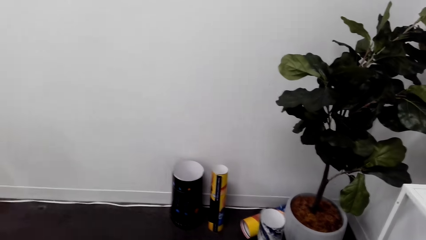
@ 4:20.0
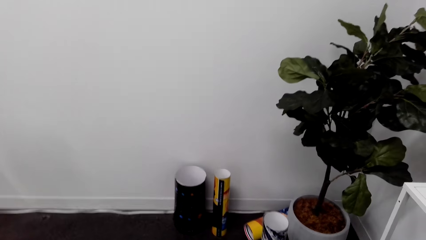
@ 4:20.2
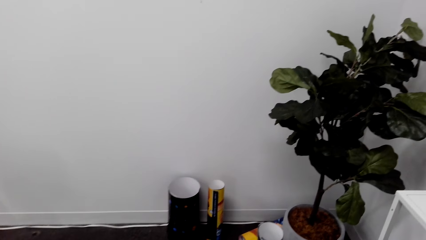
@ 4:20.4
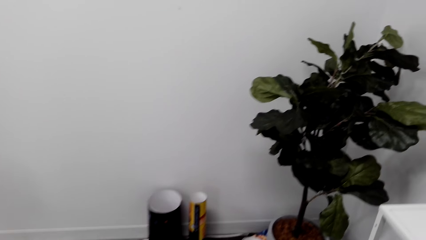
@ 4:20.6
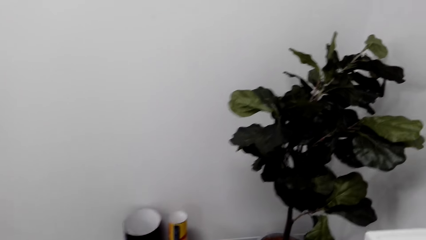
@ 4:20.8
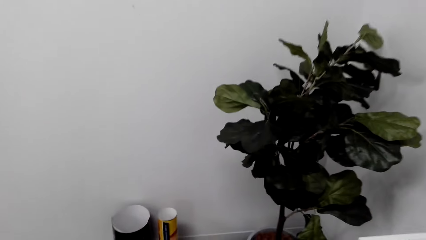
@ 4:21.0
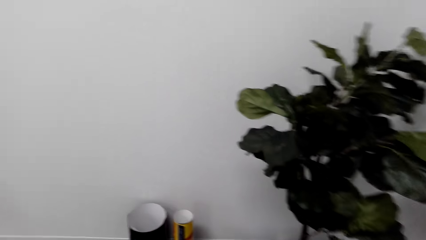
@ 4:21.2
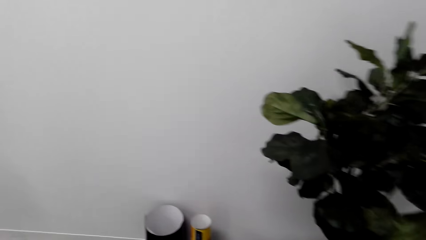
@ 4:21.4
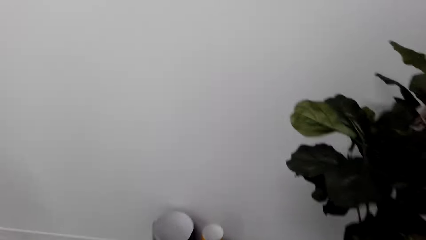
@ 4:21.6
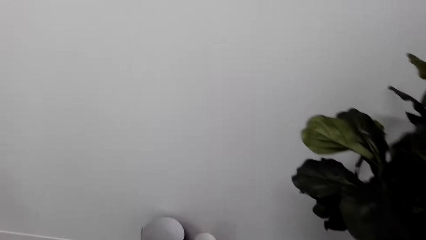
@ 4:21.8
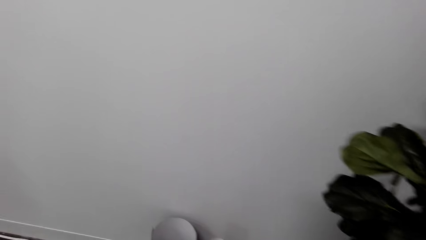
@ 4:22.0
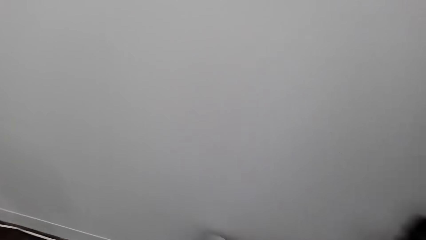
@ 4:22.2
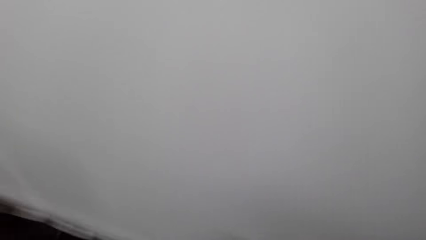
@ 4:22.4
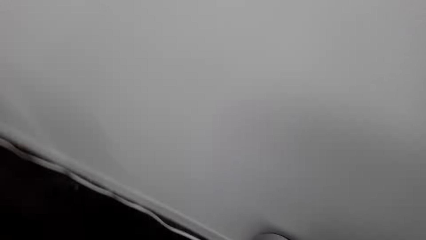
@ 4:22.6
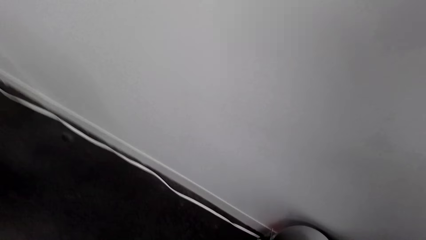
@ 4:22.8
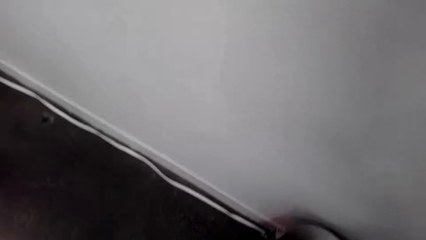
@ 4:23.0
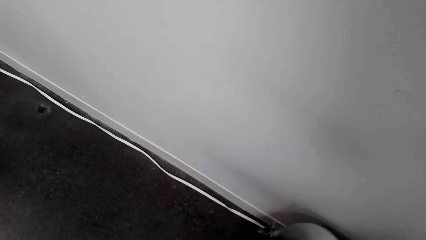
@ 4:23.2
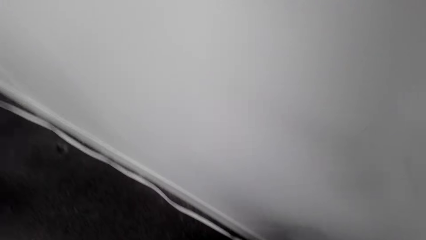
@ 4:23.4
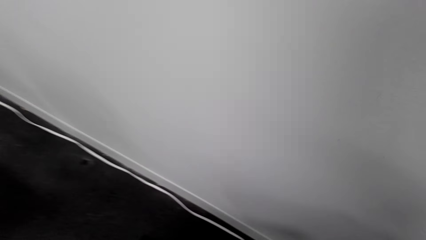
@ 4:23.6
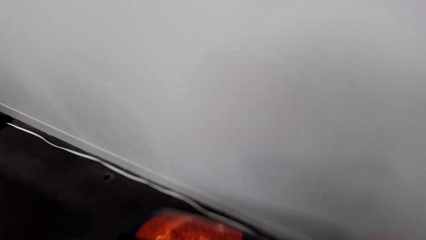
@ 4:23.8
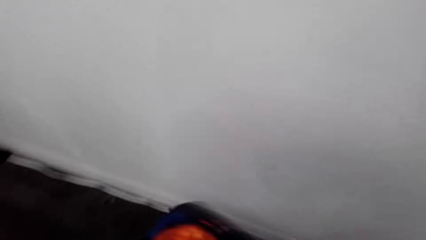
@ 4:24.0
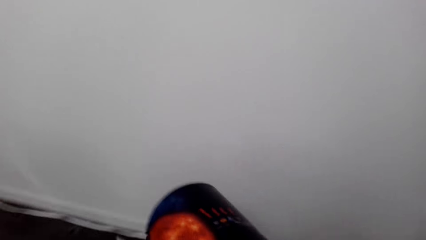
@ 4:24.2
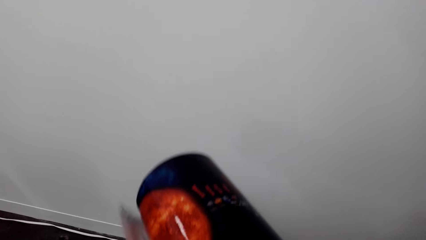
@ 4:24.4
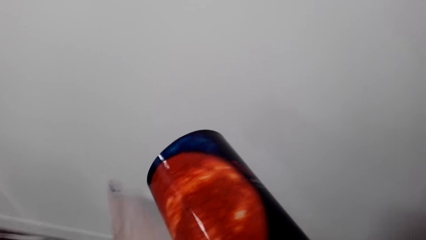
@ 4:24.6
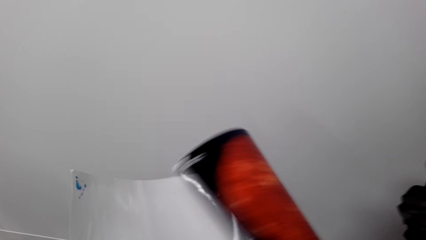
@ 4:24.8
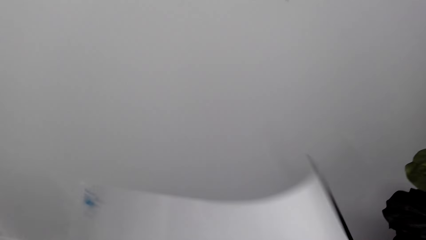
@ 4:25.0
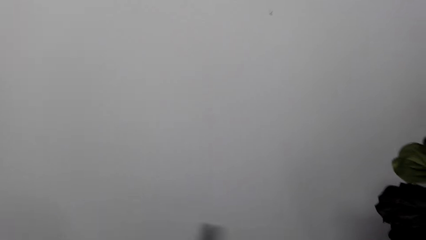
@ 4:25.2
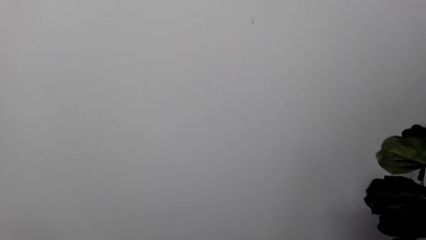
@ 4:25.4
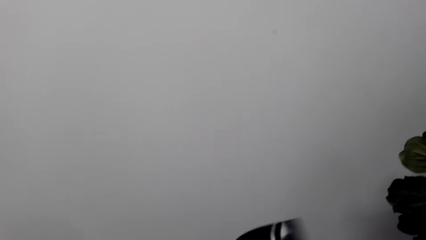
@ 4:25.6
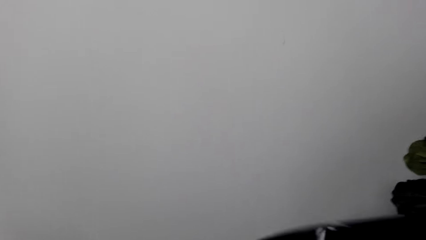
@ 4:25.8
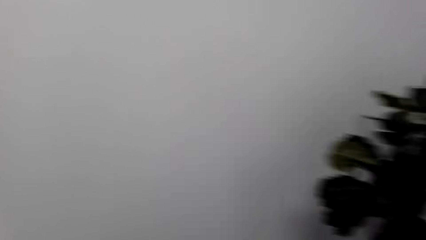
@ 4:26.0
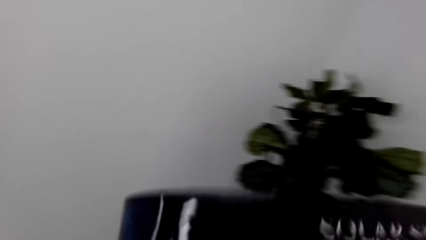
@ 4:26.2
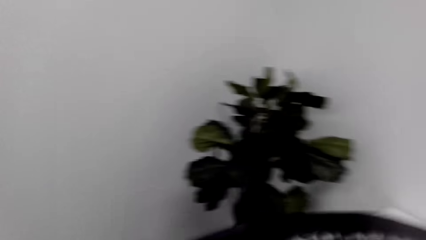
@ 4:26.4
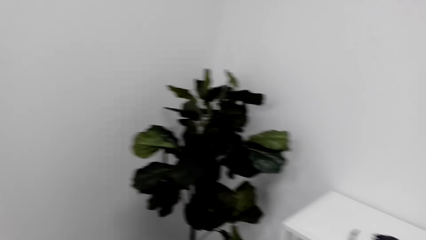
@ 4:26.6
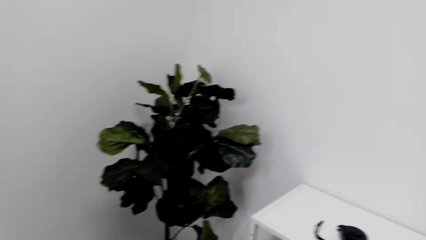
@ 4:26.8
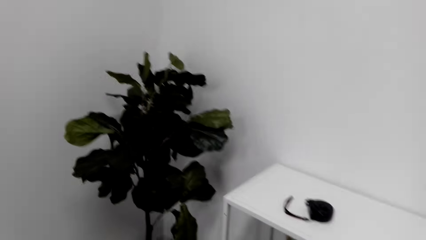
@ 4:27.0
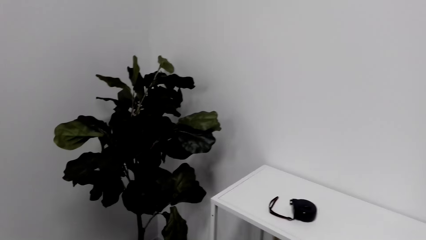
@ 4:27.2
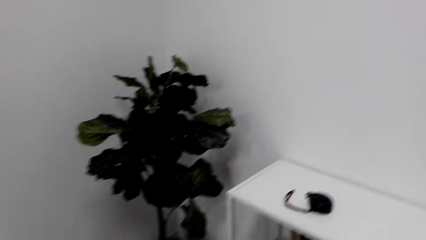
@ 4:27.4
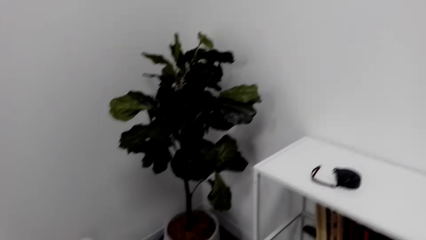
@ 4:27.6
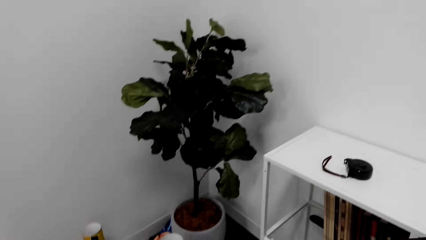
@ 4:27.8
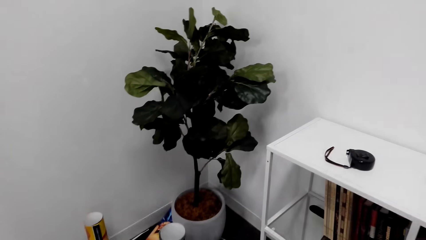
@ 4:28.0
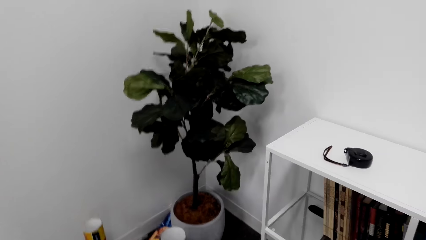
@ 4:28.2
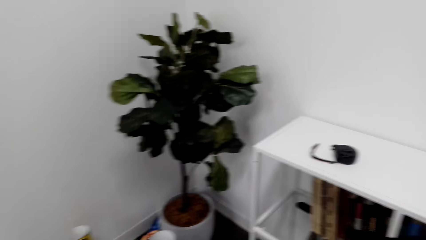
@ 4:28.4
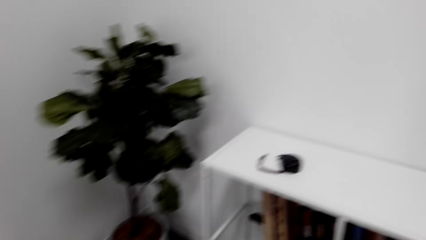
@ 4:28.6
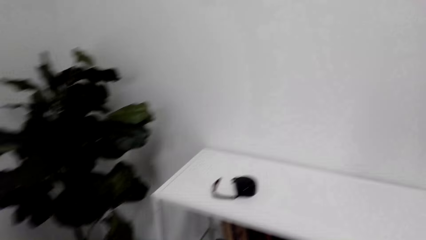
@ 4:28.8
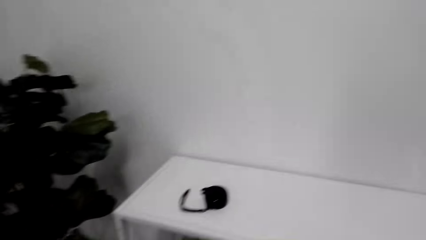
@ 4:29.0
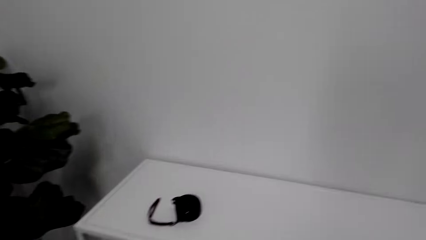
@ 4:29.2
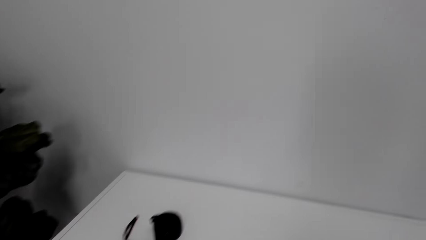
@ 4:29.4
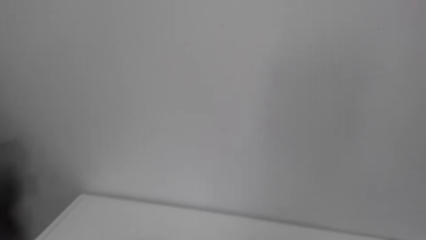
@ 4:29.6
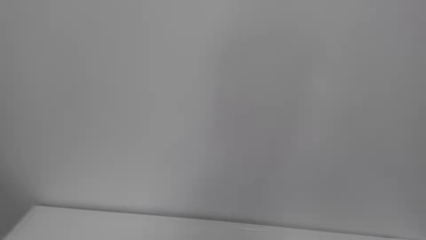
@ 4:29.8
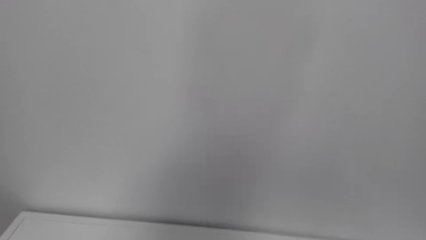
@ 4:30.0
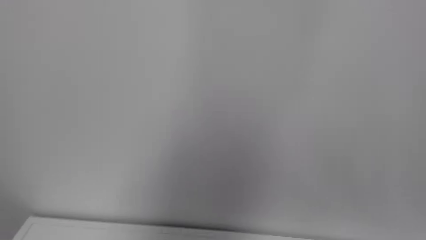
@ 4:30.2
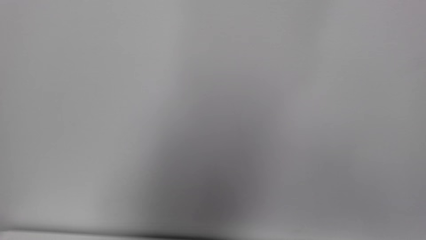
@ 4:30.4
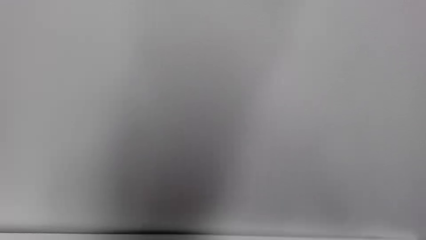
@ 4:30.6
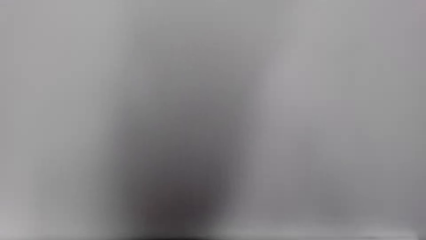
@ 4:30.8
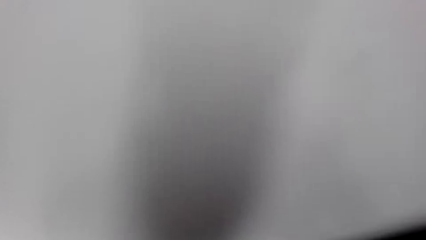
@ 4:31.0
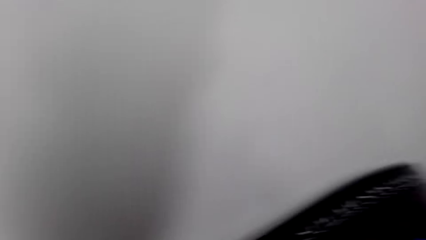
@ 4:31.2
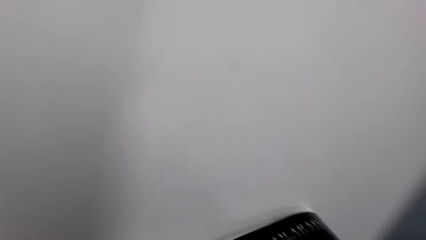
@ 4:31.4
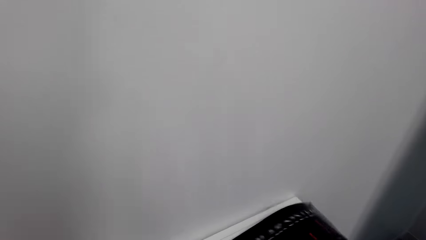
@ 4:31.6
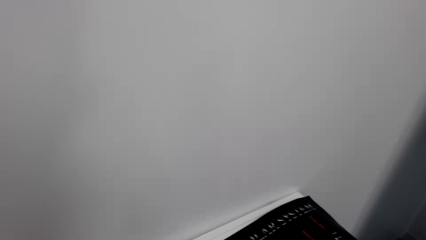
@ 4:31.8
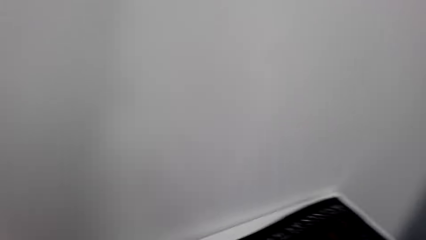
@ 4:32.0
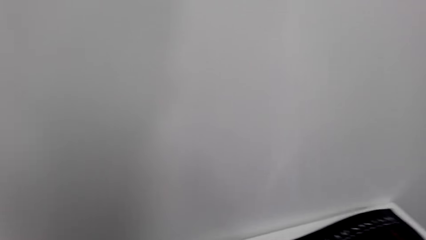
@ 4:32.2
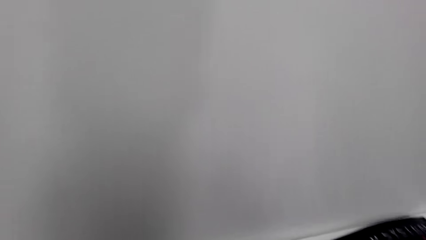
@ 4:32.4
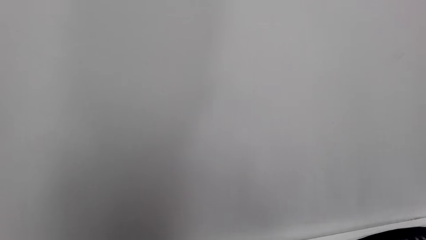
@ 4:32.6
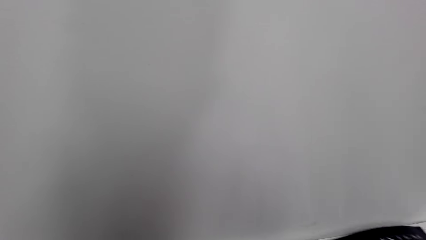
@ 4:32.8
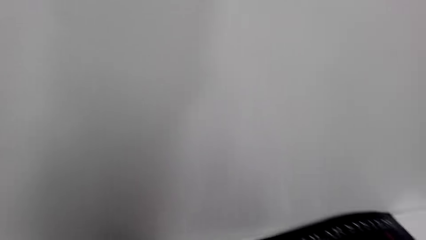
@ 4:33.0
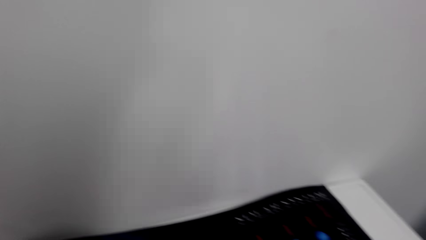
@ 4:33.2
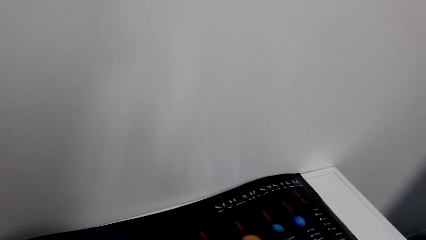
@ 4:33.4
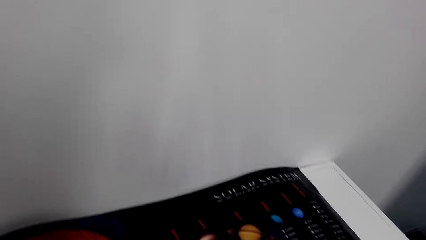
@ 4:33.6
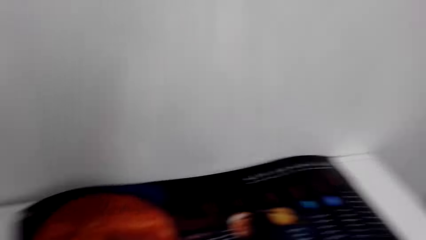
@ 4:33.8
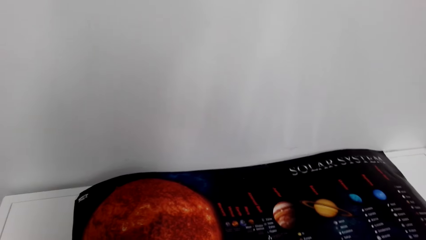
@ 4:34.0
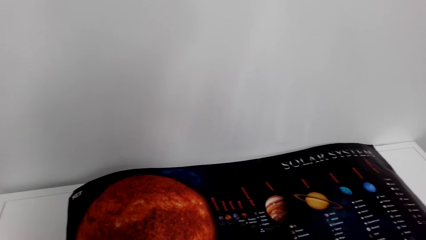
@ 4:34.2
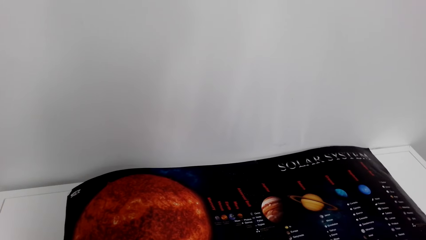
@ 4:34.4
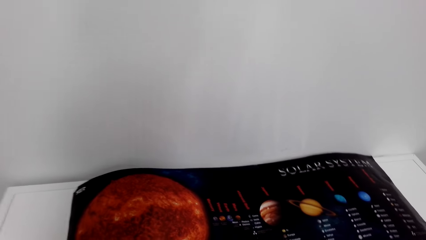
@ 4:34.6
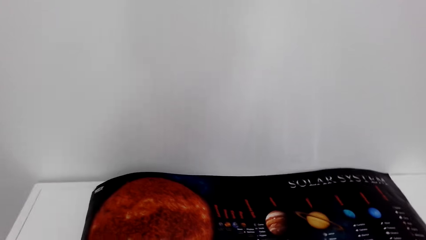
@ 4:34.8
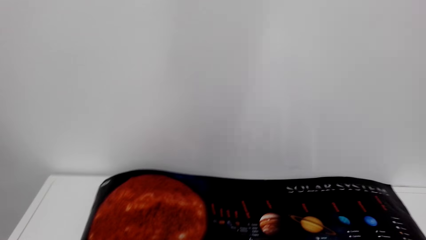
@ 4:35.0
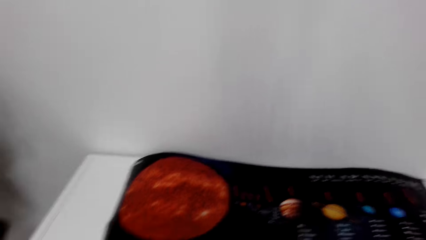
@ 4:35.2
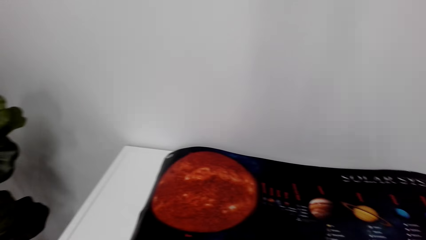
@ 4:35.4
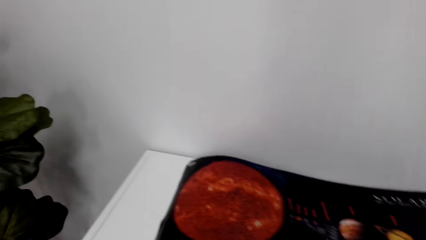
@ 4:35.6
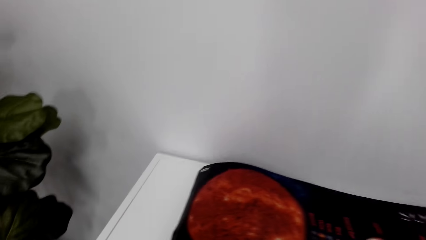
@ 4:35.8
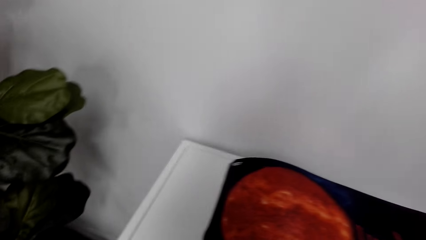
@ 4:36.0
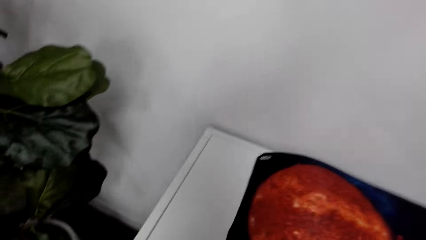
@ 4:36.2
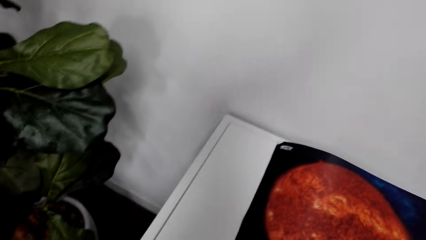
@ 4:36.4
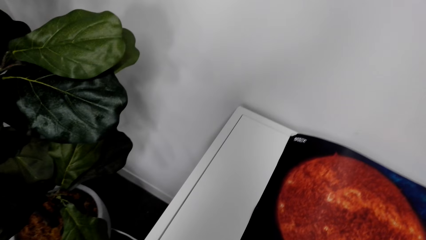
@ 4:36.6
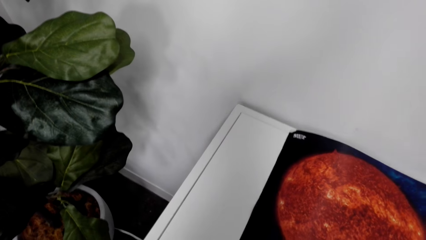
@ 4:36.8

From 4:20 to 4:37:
A woman speaks to the camera wearer. The camera wearer picks up the posters. They unfold the poster. They stretch a chart on the floor. They place the poster on the table. They measure the poster.
